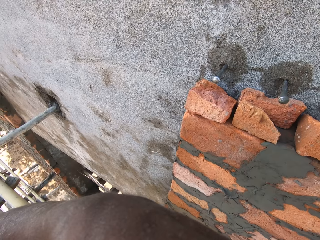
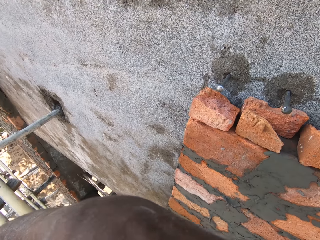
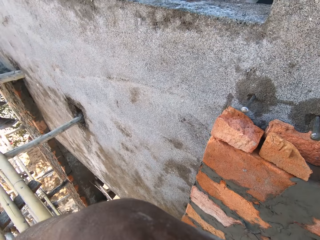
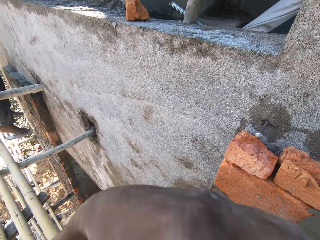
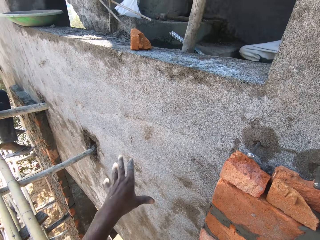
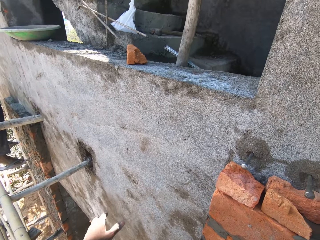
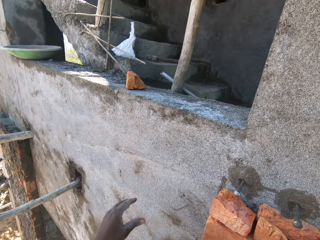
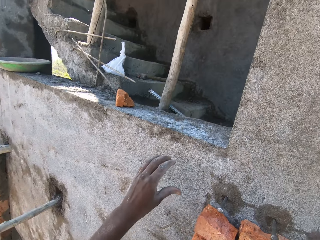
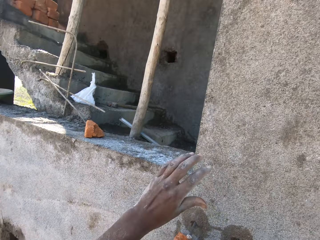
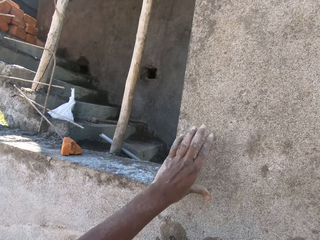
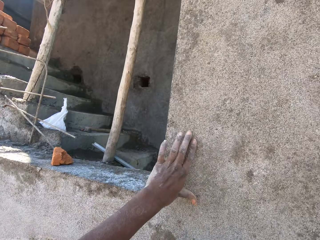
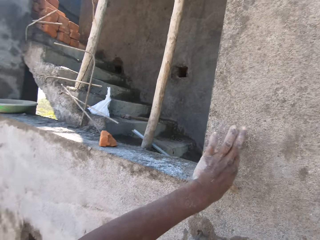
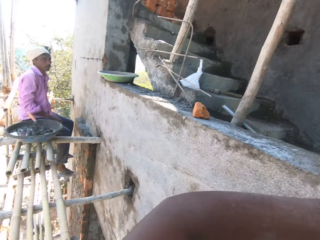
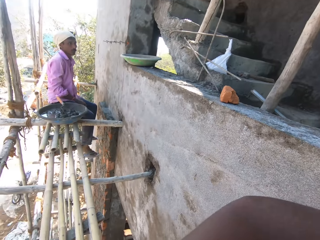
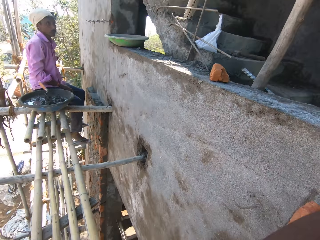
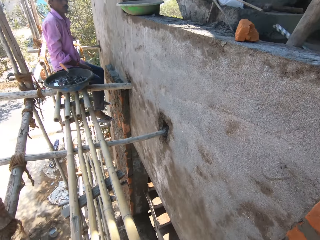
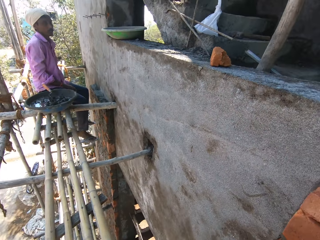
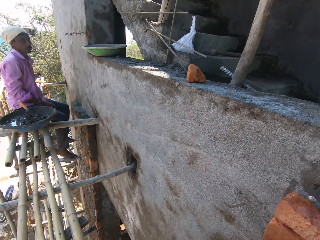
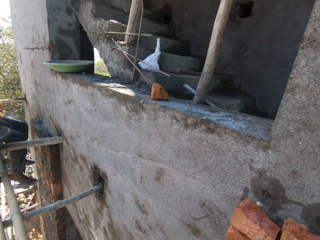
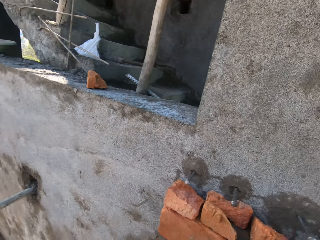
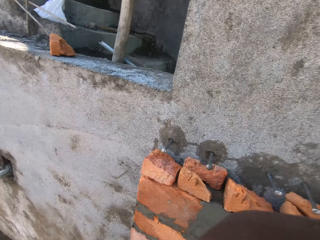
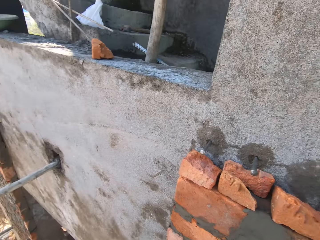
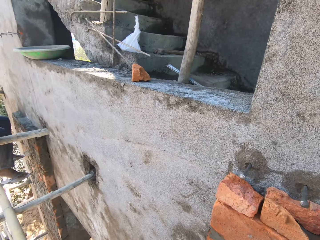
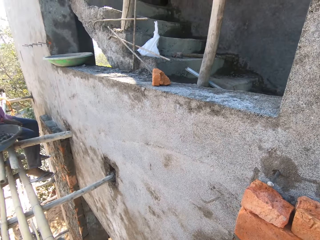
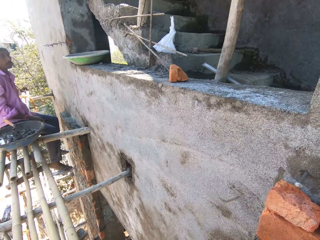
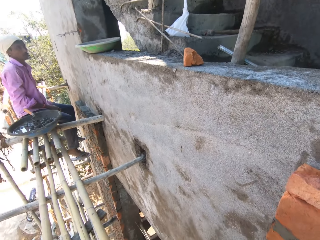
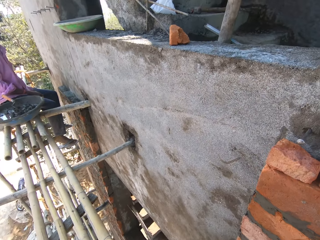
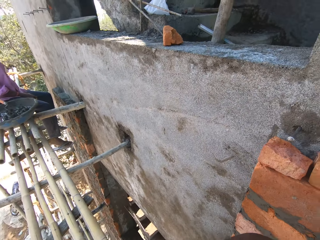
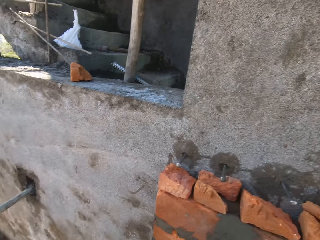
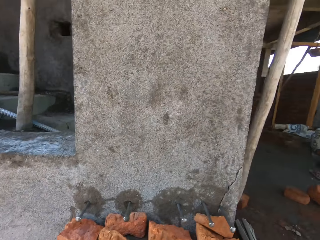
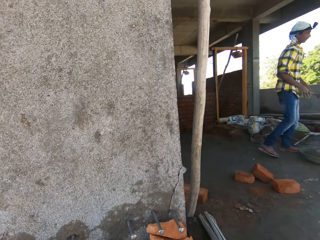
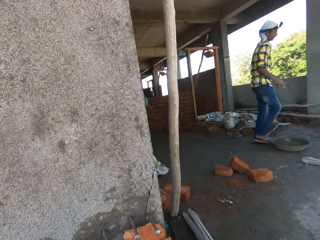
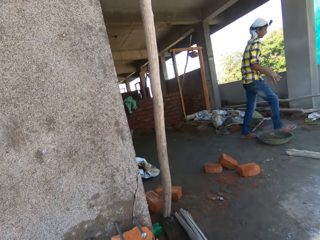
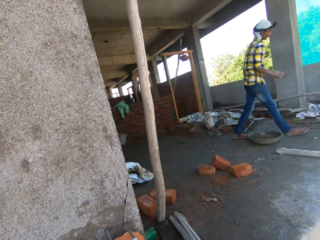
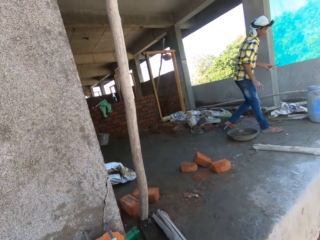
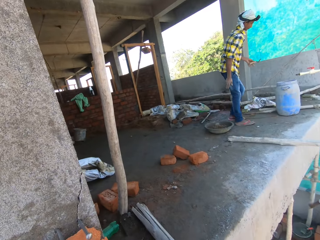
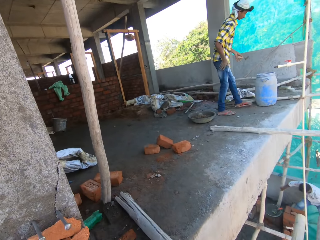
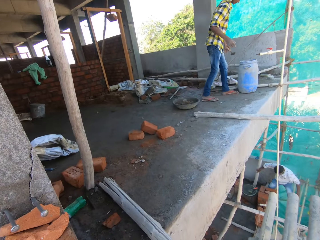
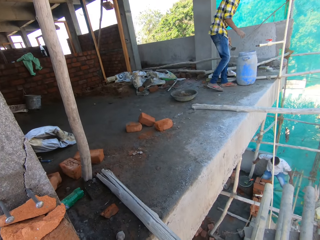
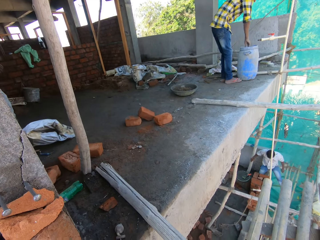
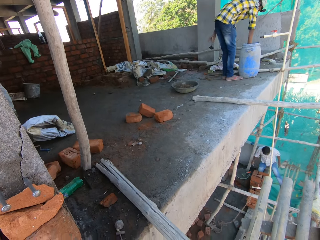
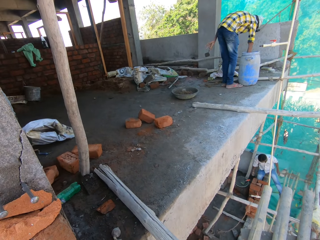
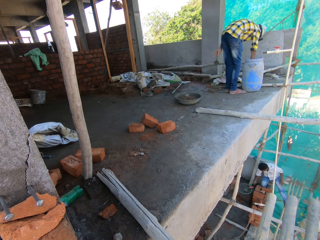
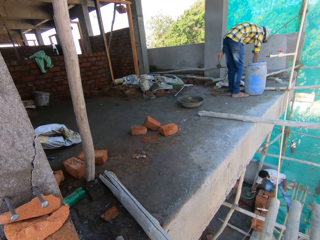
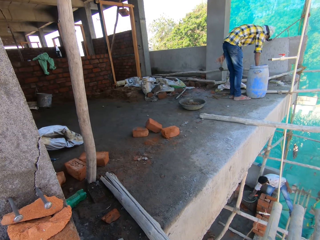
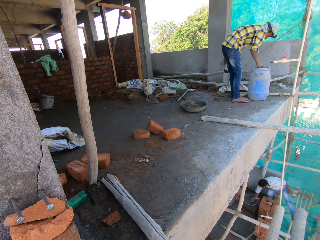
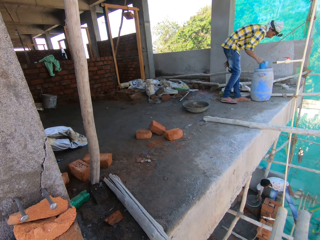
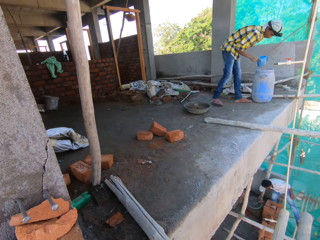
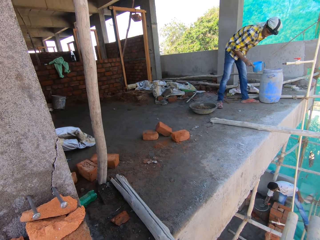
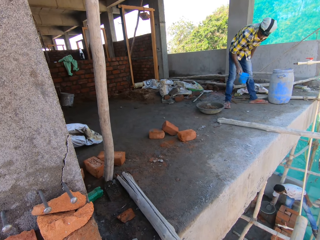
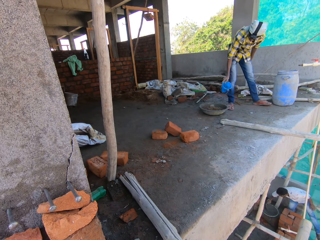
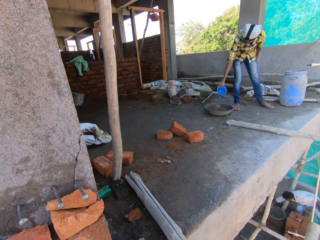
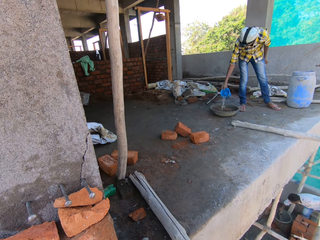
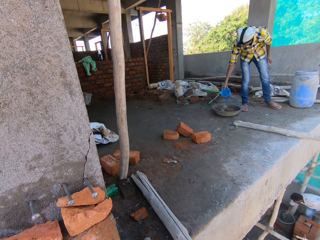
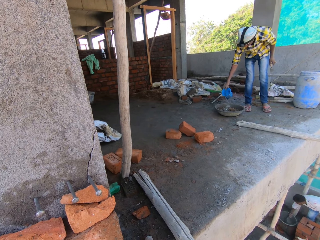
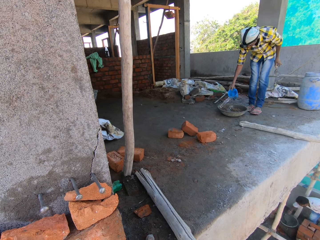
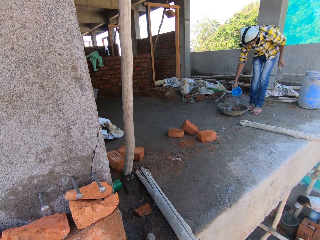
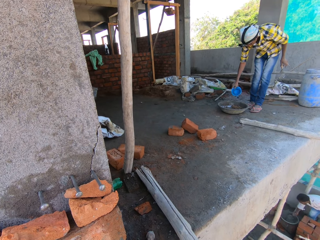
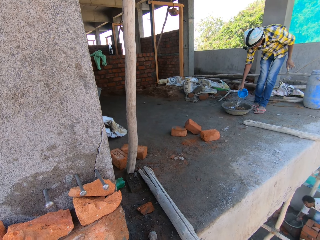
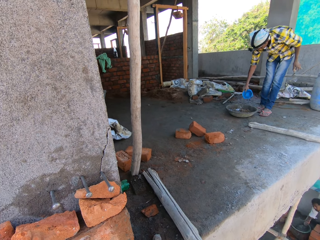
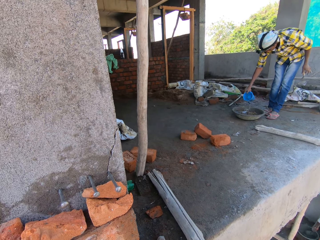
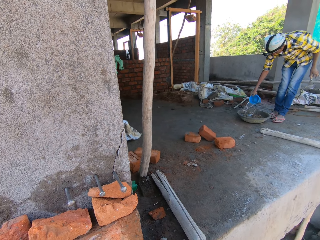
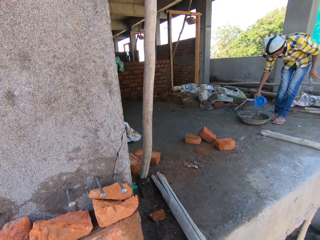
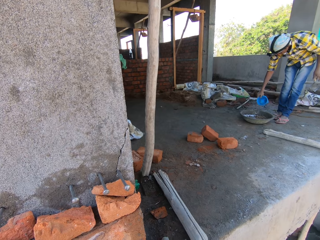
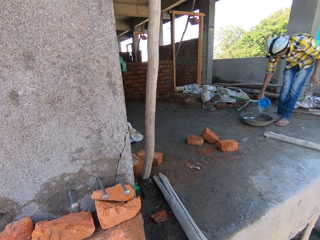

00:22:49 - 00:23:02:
The camera wearer blows his nose. He places his left hand on the wall. He wipes his hands on the wall. He looks around. A man walks towards a container on the floor of the building. The man dips his right hand into the container. Another man picks up a pebble from concrete in a bowl on the floor of the building with his right hand. The first man takes water from the container with a cup in his right hand. The other man picks up a trowel from the bowl with his right hand. The first man pours water from the cup into the bowl of concrete with his right hand. The other man stirs the concrete in the bowl with his right hand.

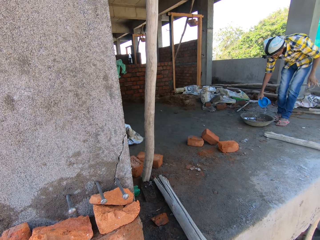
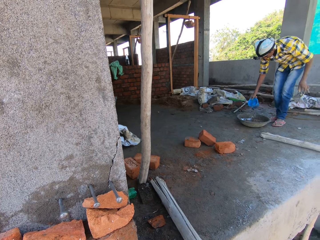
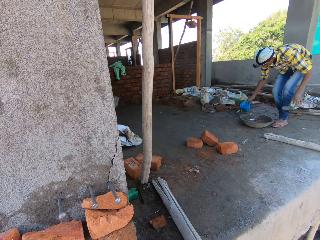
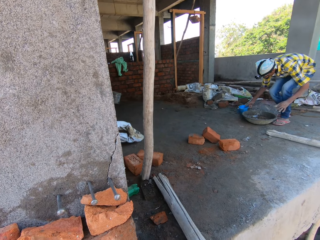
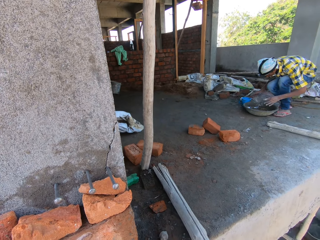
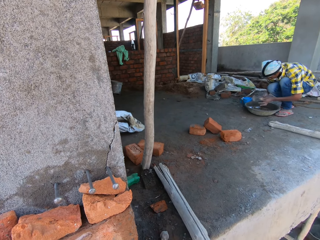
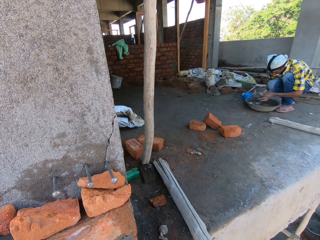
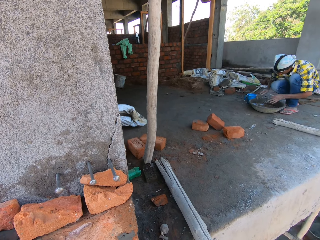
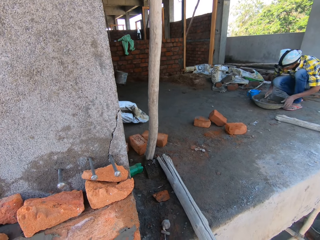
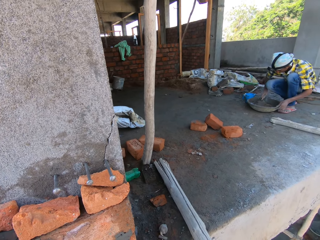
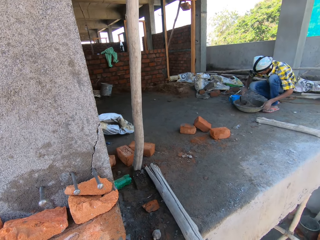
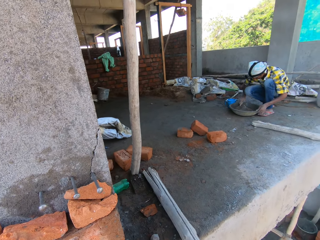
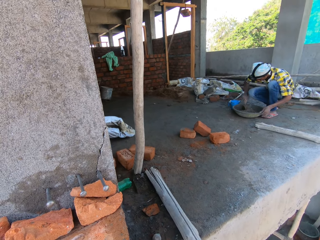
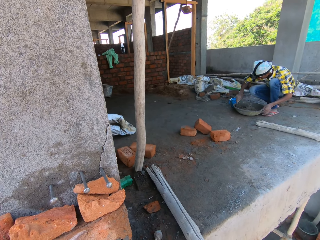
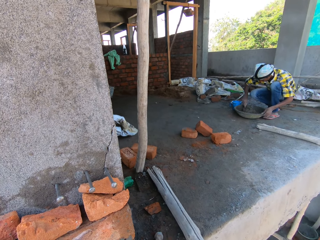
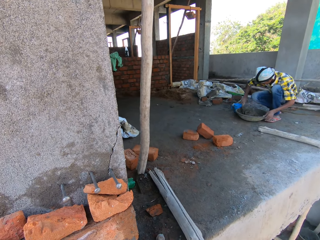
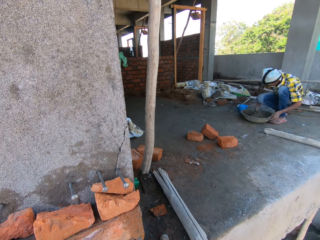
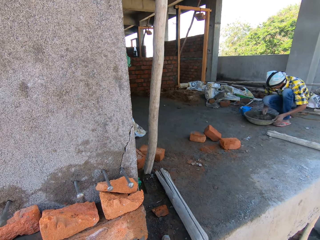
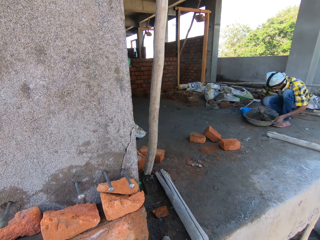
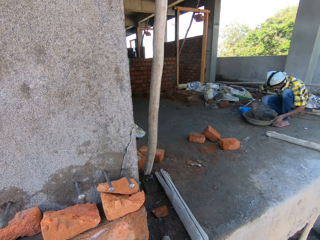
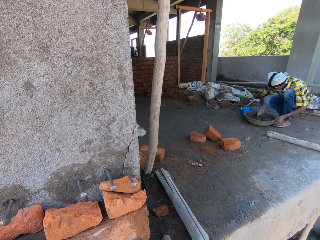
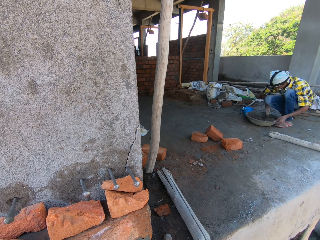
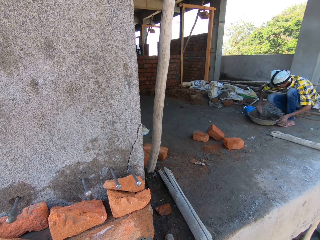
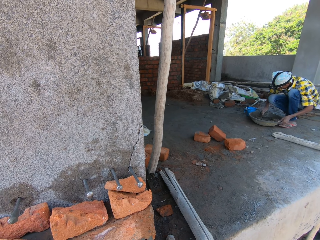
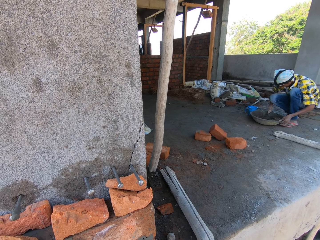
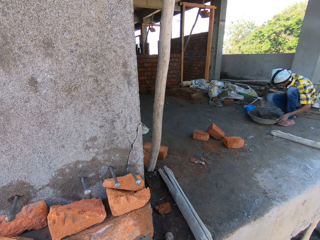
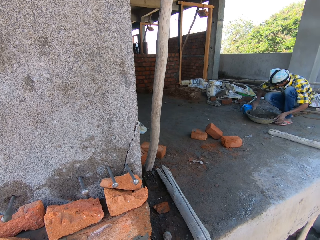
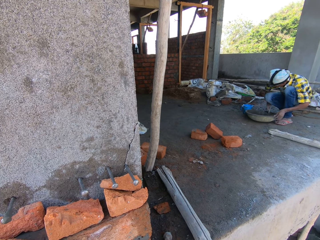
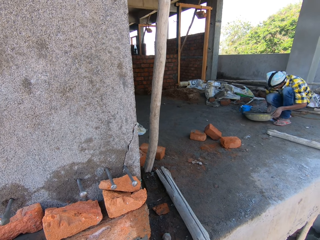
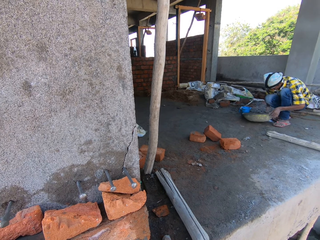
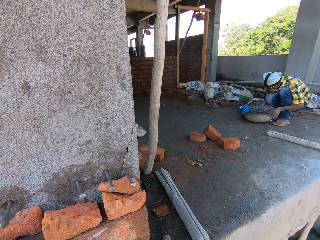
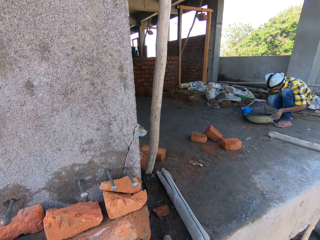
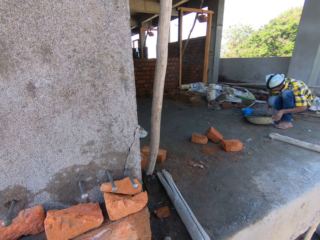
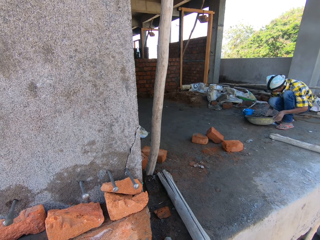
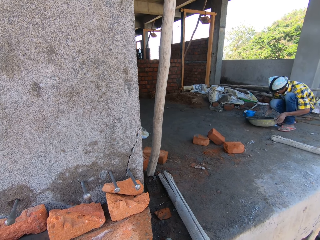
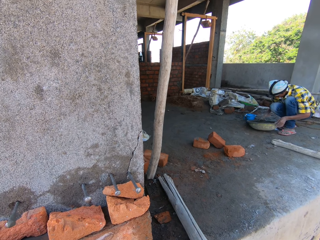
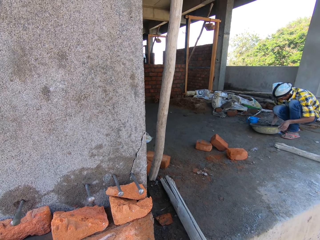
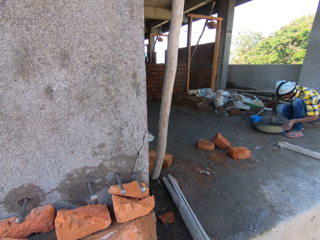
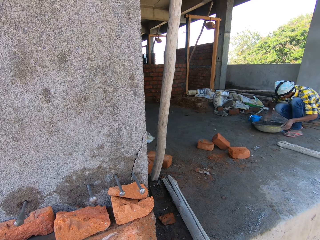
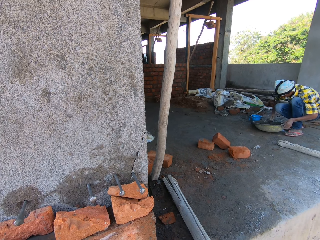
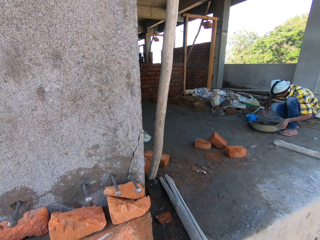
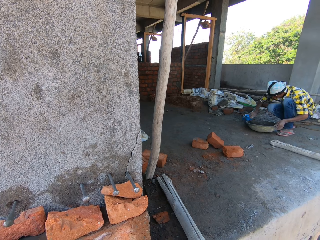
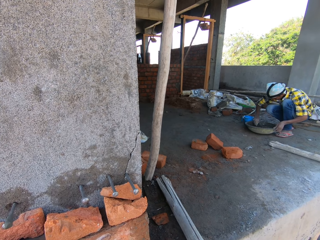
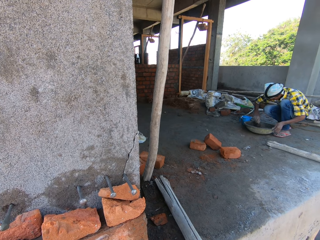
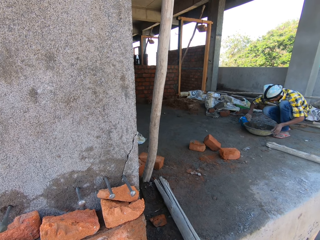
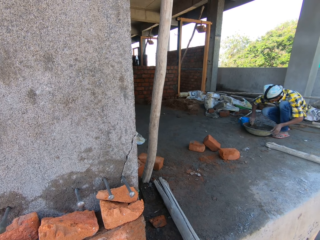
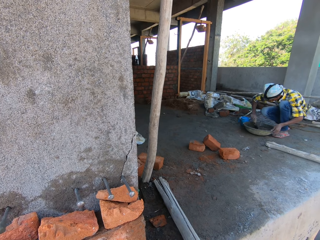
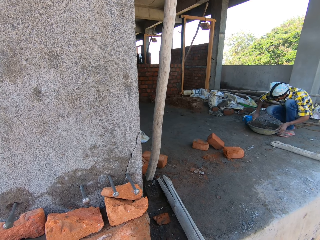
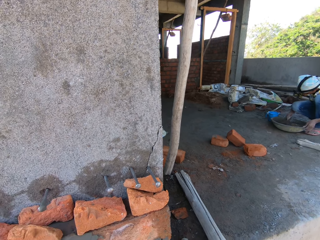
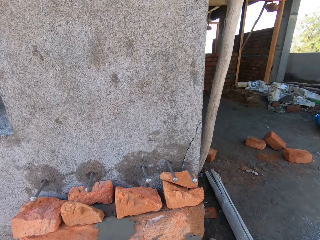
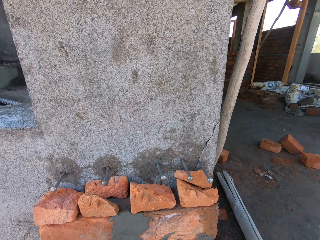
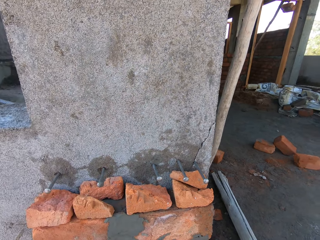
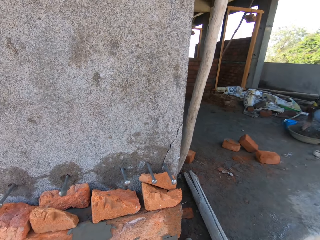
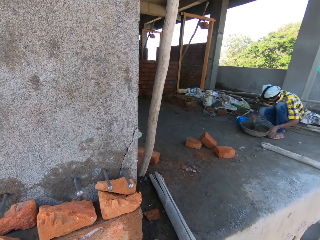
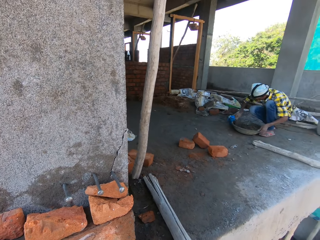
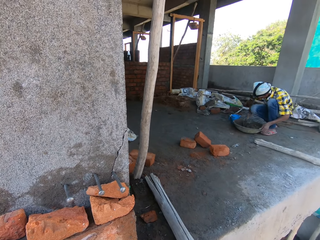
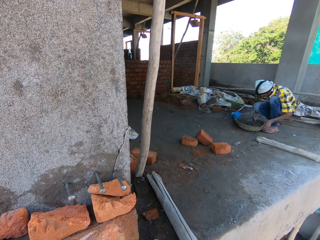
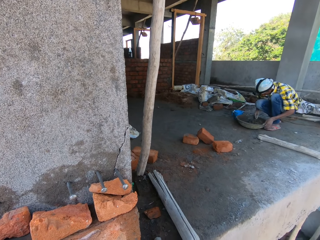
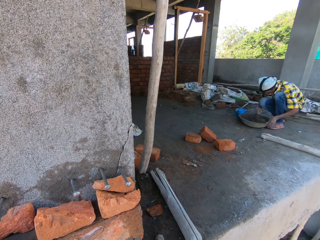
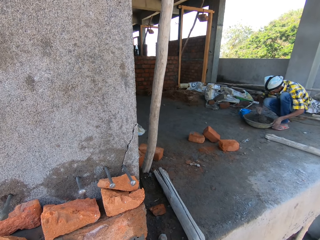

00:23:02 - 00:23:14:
The man passes the trowel in his left hand to his right hand. The man holds the bowl with his left hand and stirs the concrete in the bowl with the trowel in his right hand.
